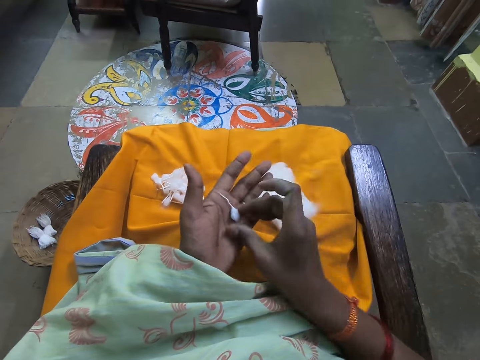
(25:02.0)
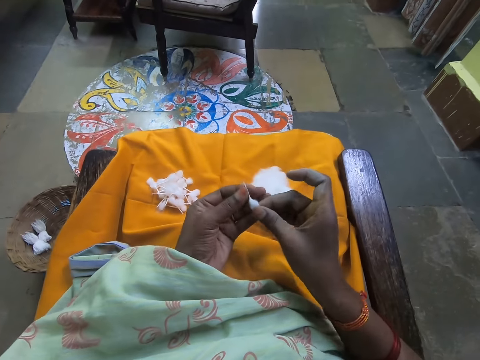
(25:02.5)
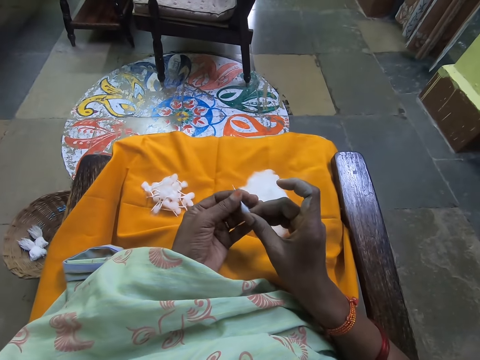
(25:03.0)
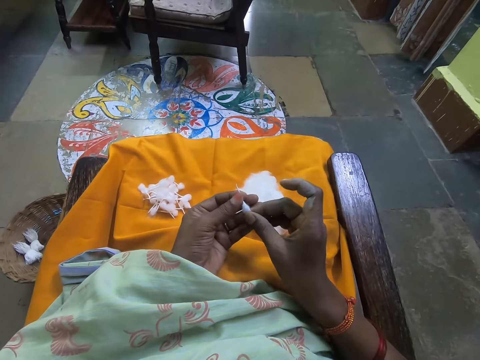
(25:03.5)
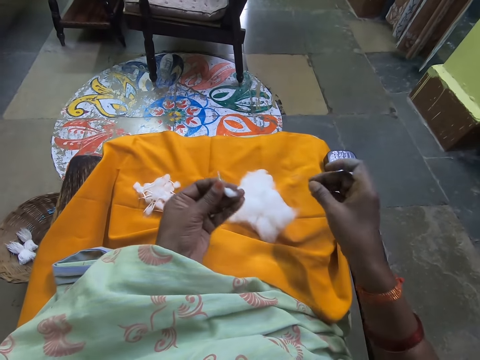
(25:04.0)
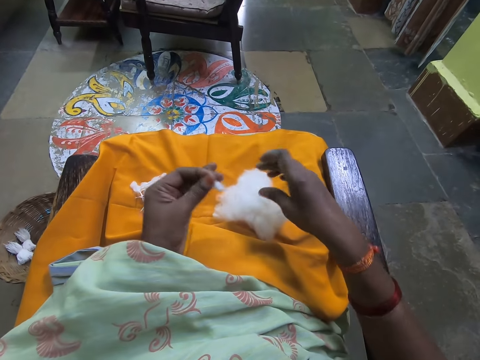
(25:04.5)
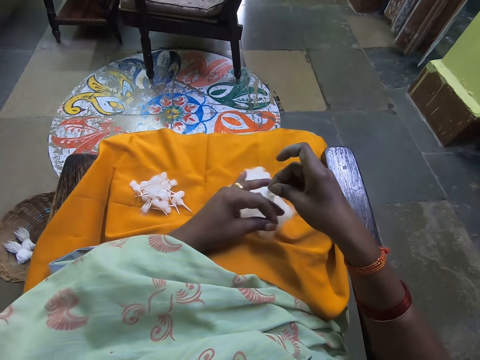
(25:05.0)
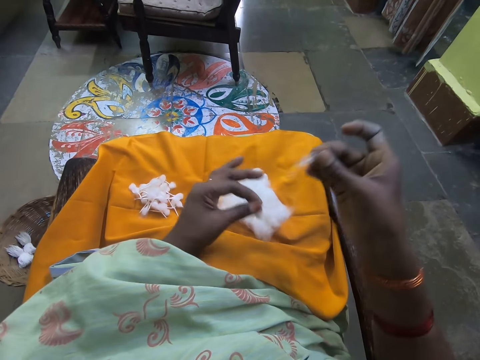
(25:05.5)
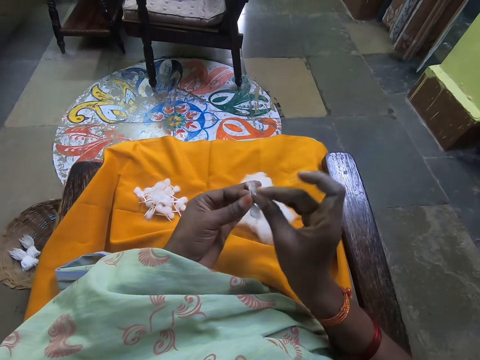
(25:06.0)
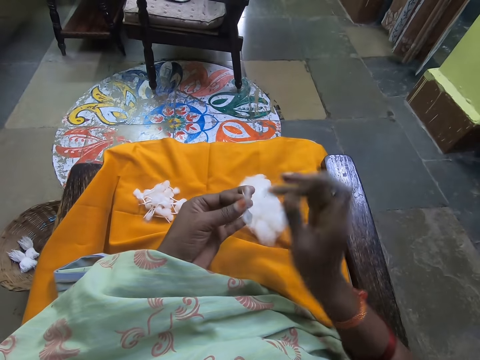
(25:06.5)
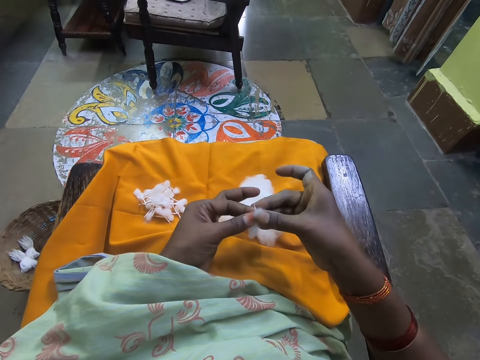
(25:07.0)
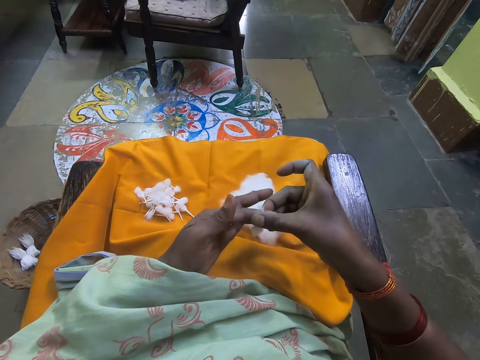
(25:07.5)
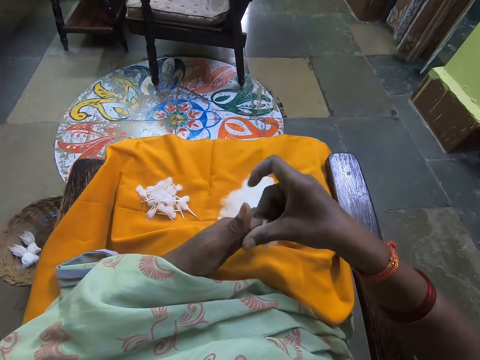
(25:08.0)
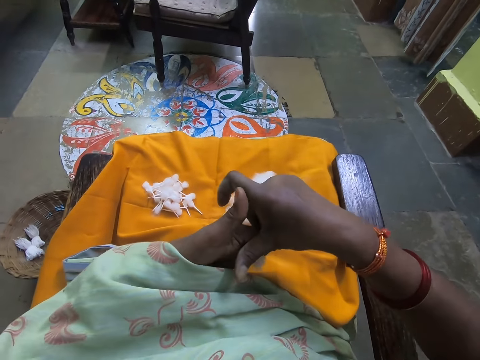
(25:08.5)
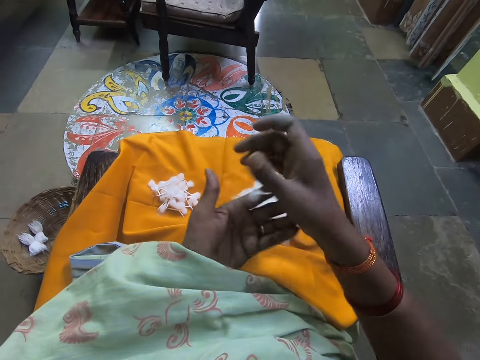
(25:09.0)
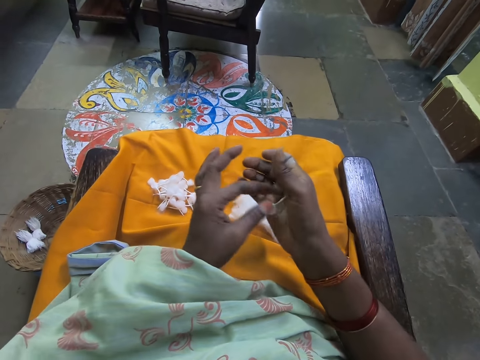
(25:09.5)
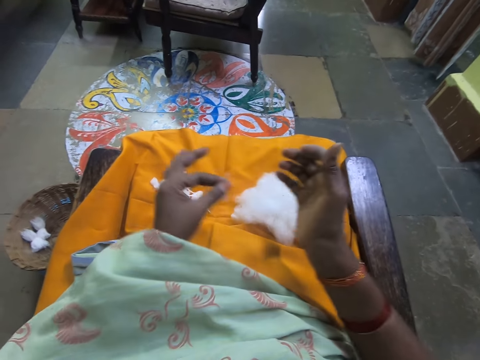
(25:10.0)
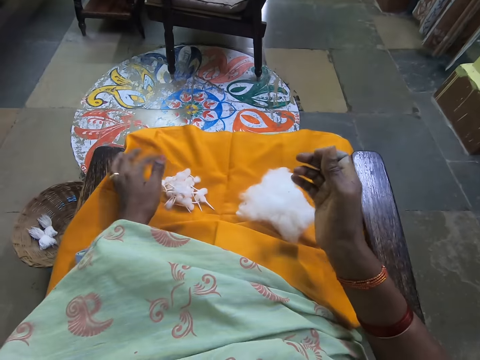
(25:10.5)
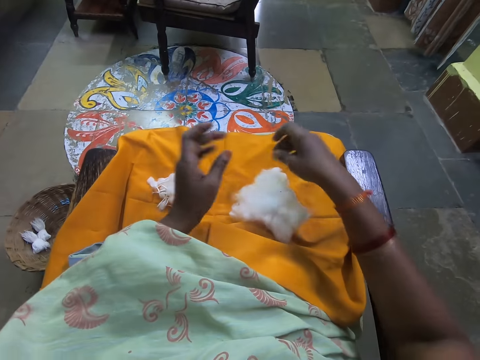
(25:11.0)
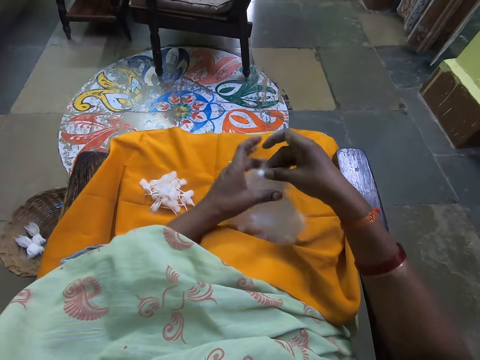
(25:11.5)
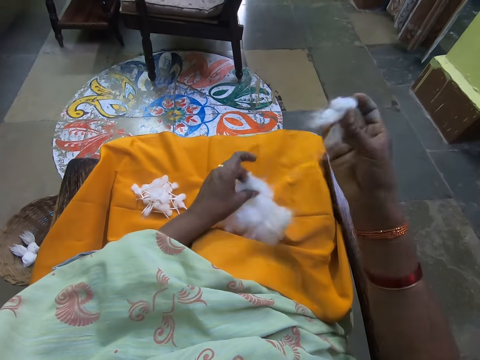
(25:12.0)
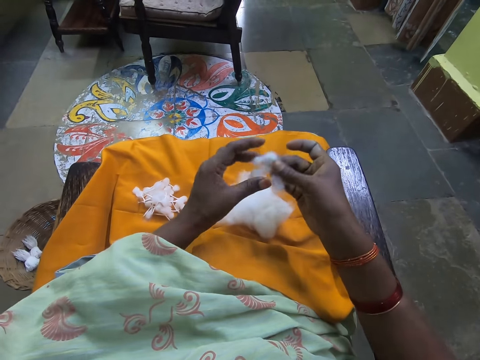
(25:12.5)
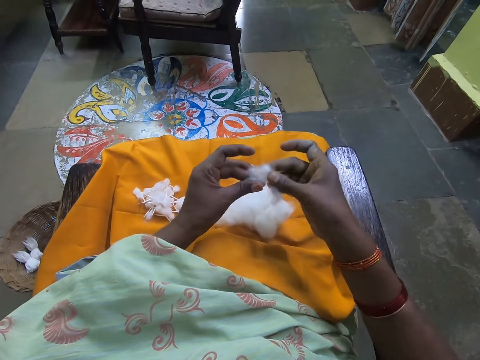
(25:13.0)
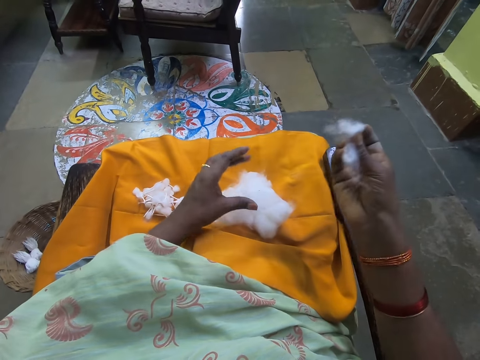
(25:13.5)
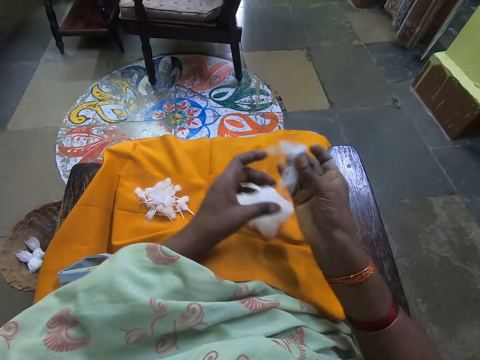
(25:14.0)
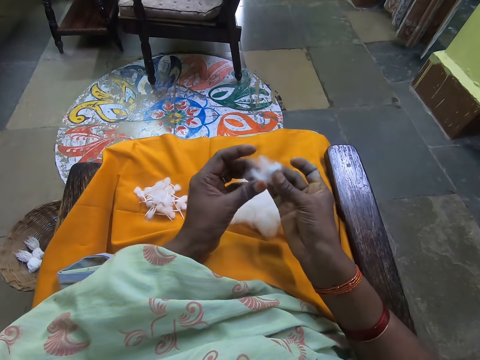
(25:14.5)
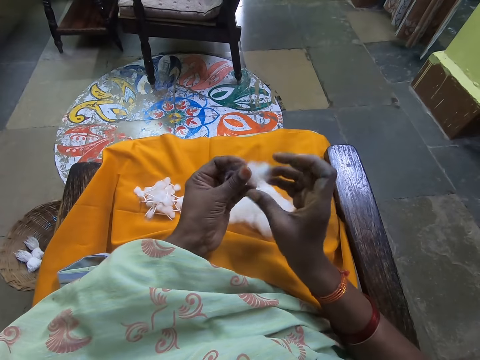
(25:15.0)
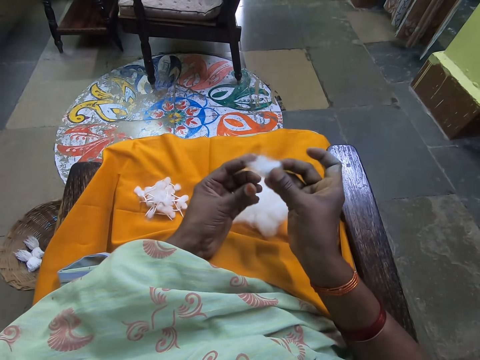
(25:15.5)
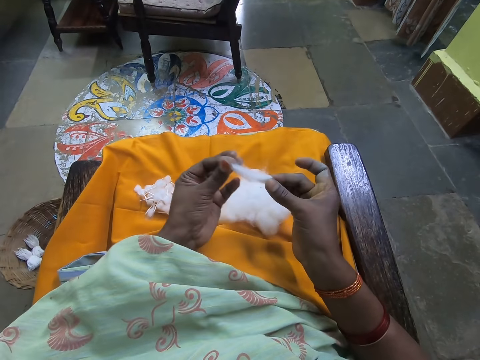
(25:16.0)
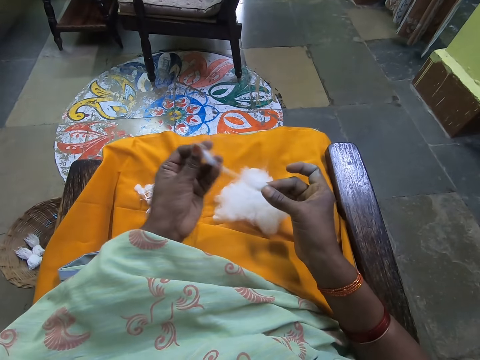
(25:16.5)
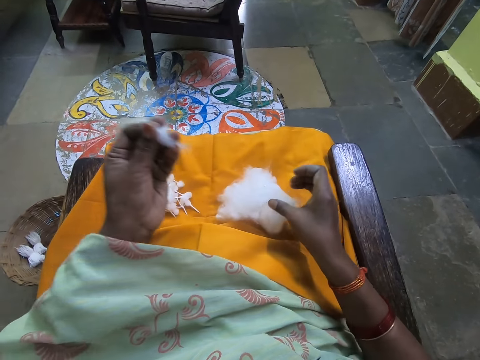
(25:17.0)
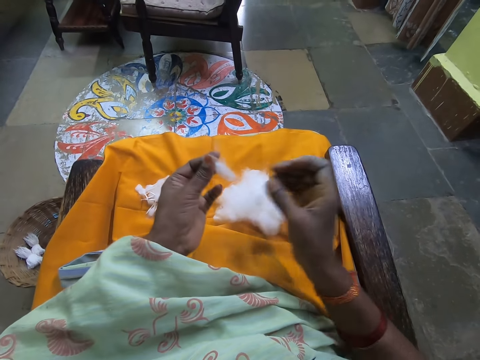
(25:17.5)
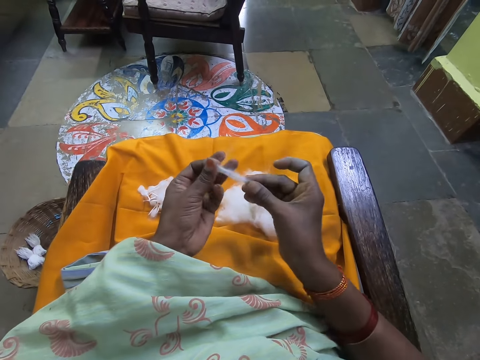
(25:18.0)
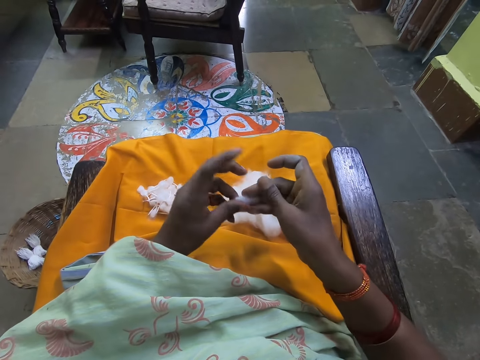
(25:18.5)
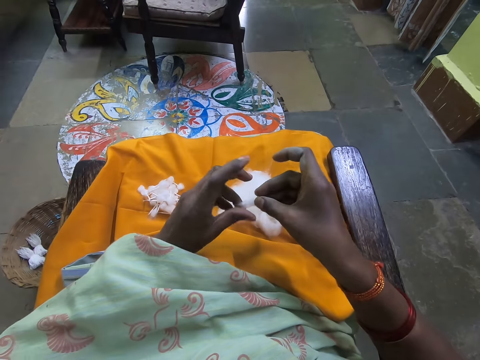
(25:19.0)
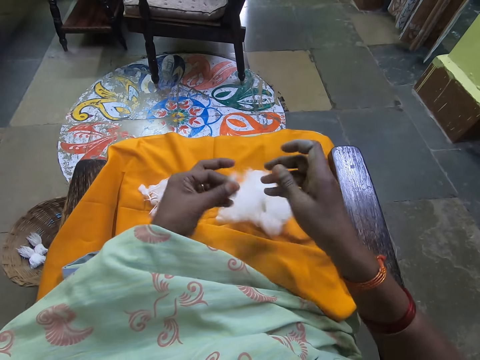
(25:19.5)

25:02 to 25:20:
The camera wearer holds the cotton with her hands. She picks cotton from the ball of cotton on her legs with her right hand. She pulls the cotton wool. She rolls the cotton with her hands. She attaches the cotton wool together. She places the cotton on her legs with her left hand. She picks cotton from the ball of cotton on her legs with her right hand. She pulls the cotton wool. She cuts cotton with her right hand from the piece of cotton in her hands. She drops the cotton on the ball of cotton on her legs with her right hand. She holds the cotton with her hands. She places a piece of cotton on the ball of cotton on her legs with her right hand. She pulls the cotton wool. She rolls the cotton with her hands.

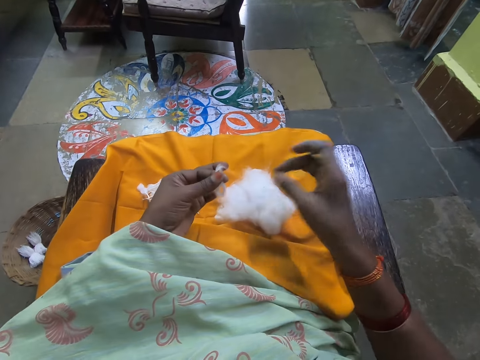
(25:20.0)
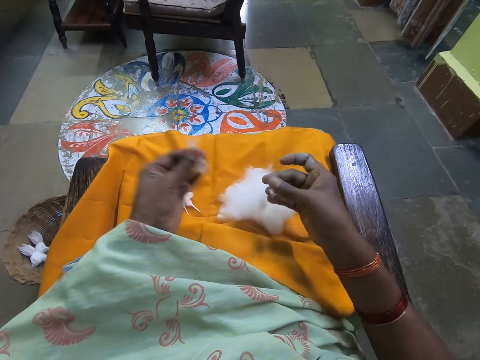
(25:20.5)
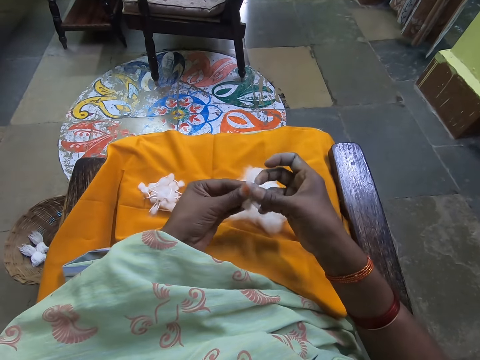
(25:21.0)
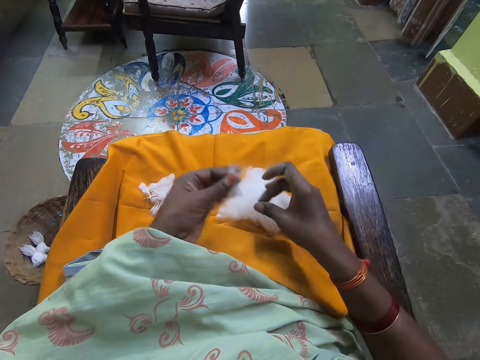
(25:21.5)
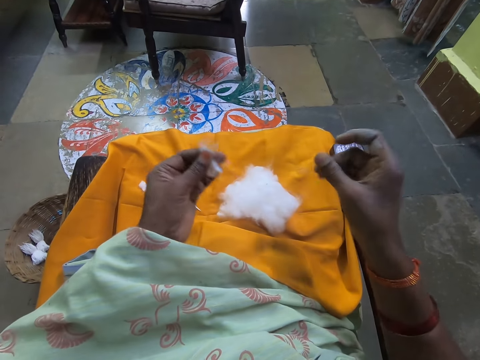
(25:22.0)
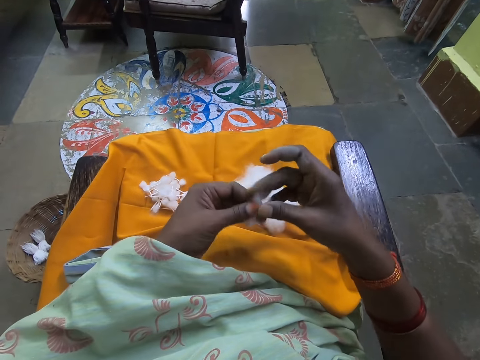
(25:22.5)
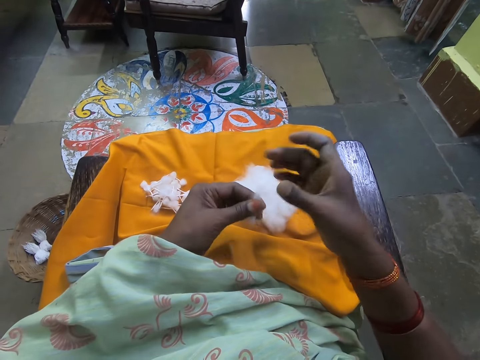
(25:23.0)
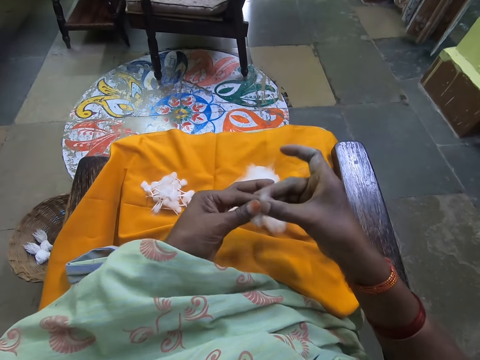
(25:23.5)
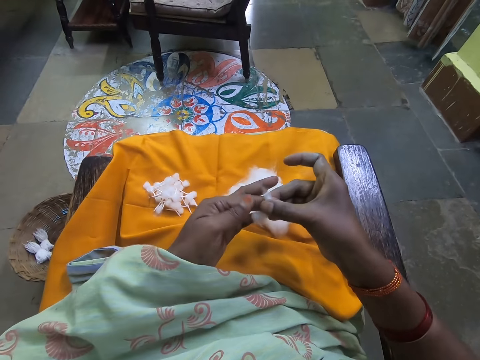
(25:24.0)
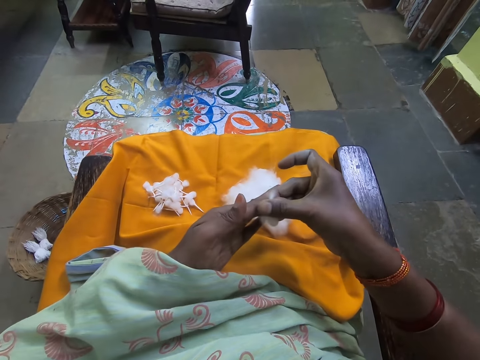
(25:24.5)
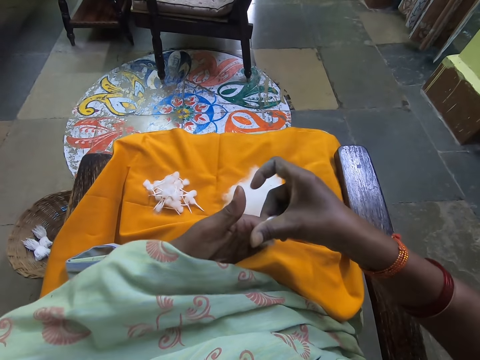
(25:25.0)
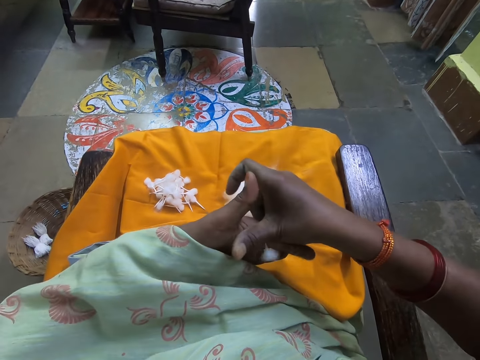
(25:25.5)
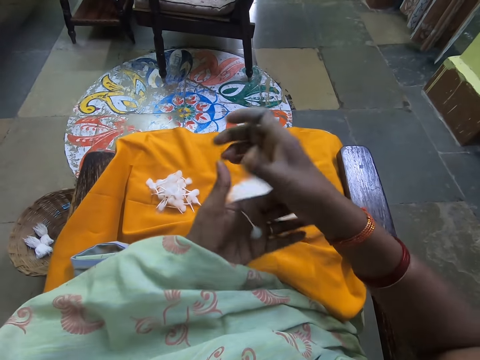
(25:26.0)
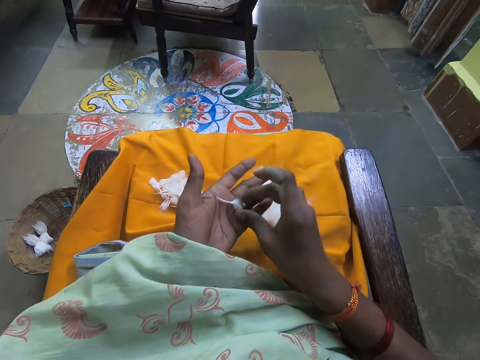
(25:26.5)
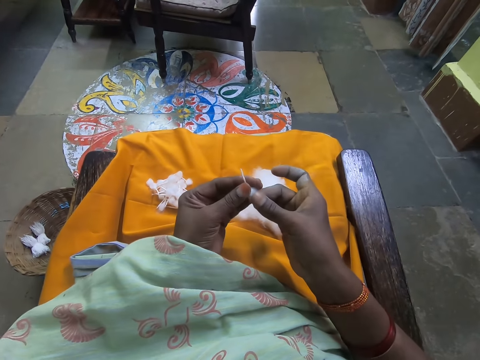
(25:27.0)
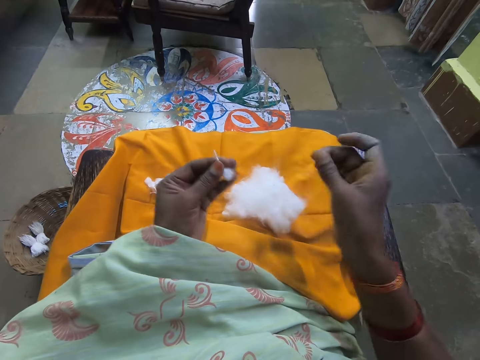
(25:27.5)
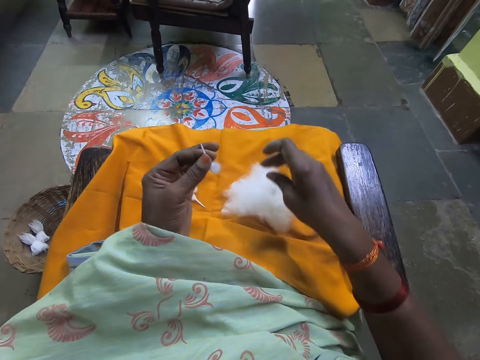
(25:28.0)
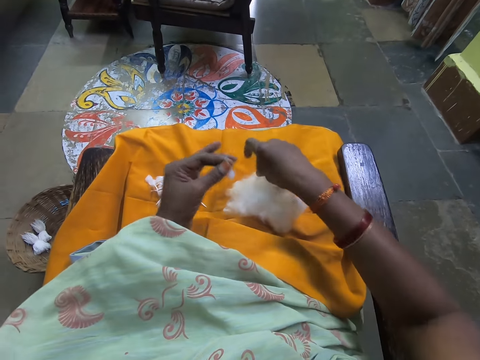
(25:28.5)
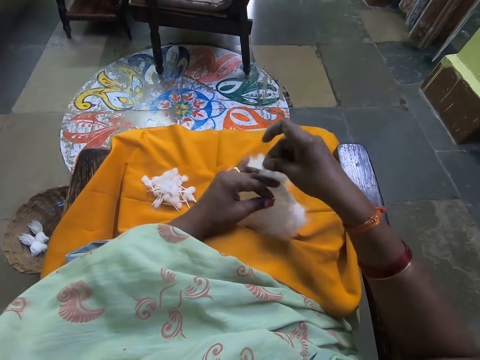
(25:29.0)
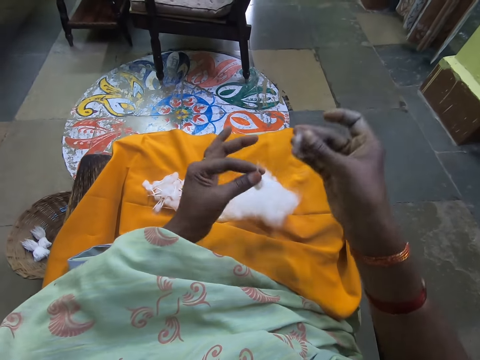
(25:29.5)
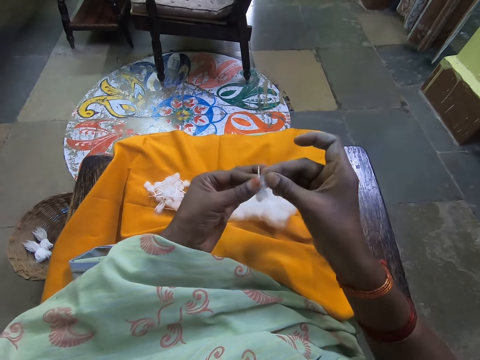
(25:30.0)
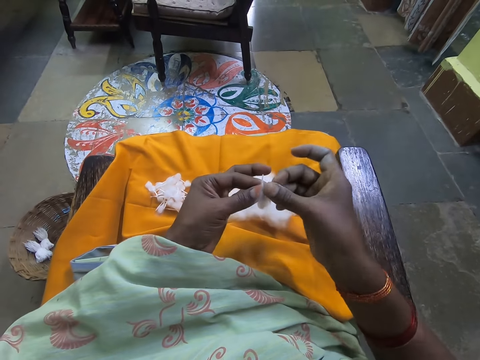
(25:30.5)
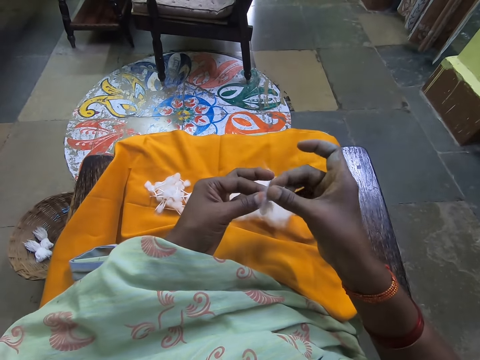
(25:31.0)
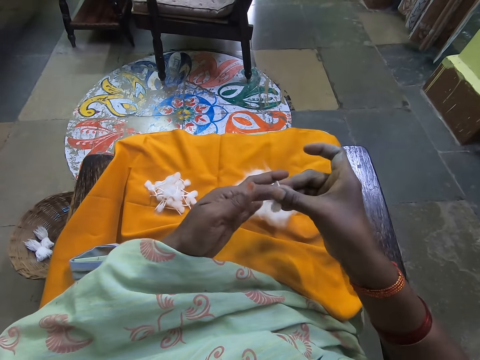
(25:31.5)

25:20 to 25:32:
The camera wearer attaches the cotton wool. She rolls the cotton wool on her fingers. She holds the cotton wool with her fingers. She picks cotton from the ball of cotton on her legs with her right hand. She pulls the cotton wool. She rolls the cotton with her hands.
